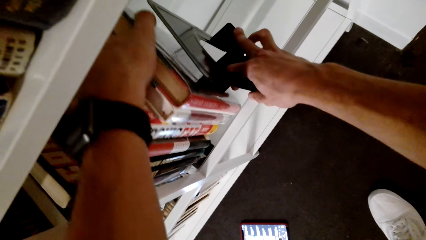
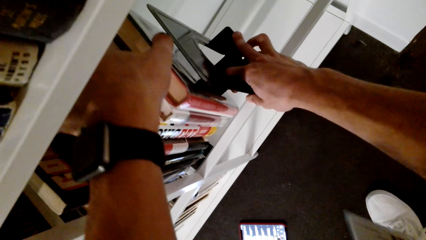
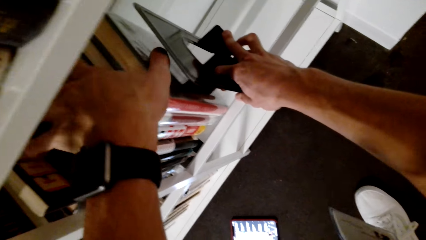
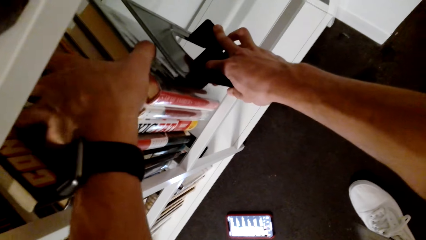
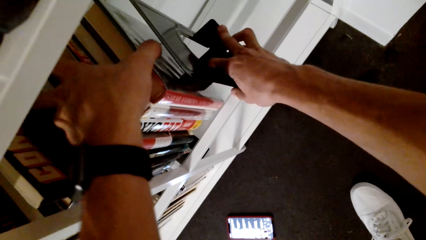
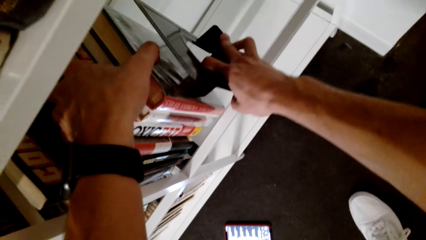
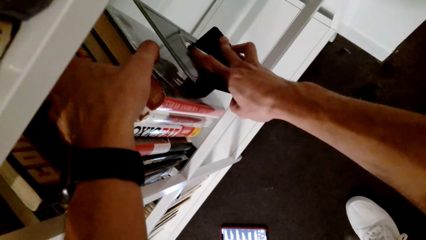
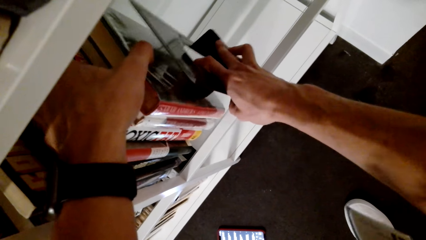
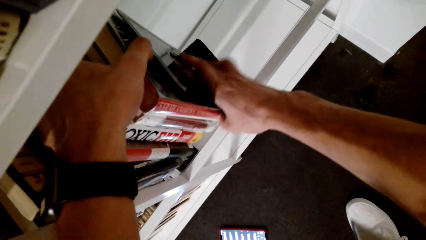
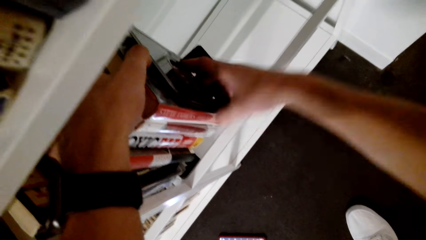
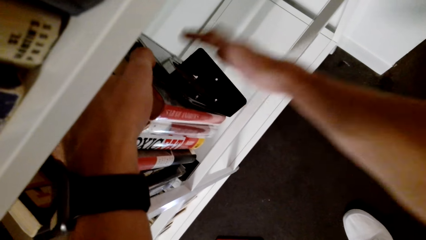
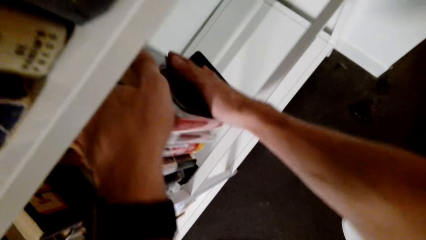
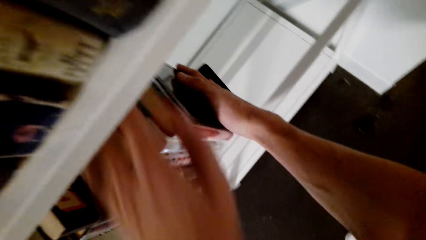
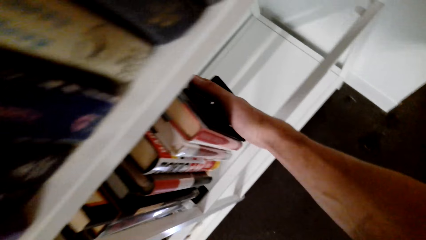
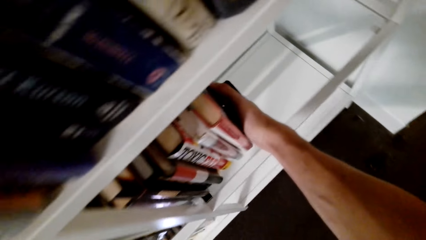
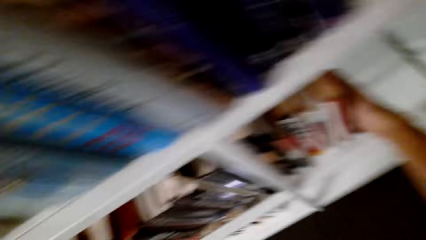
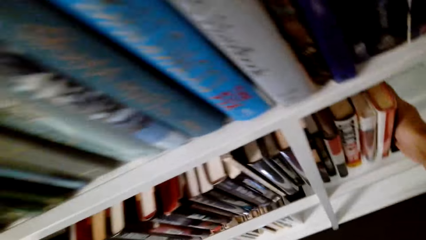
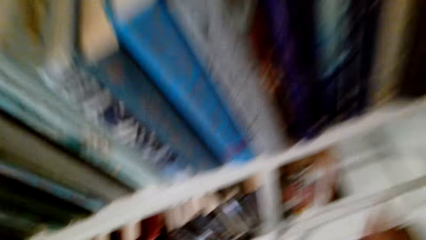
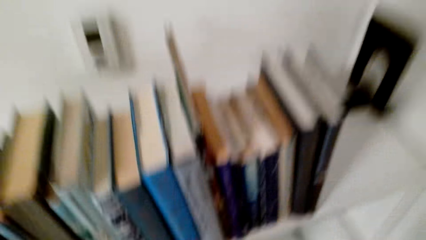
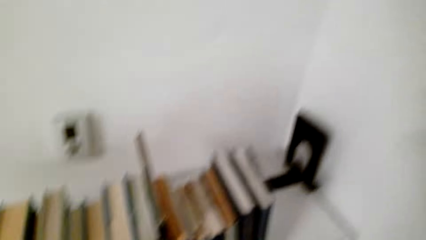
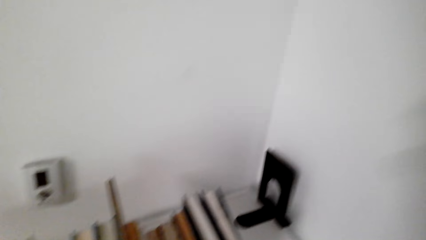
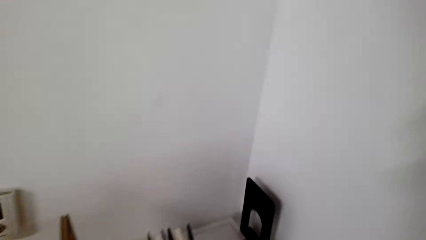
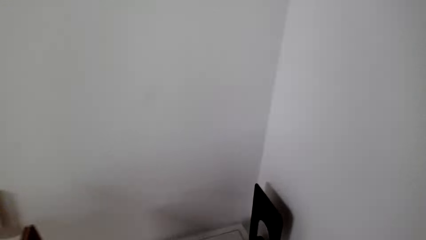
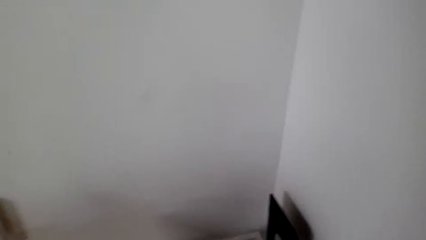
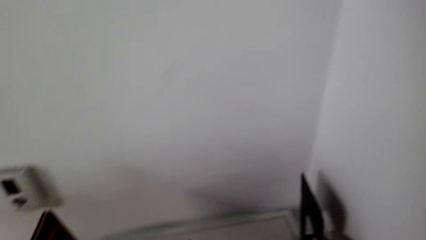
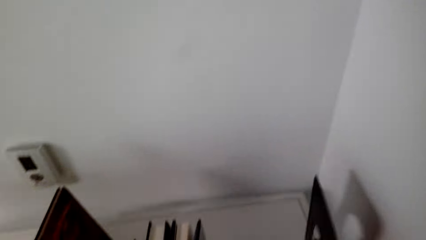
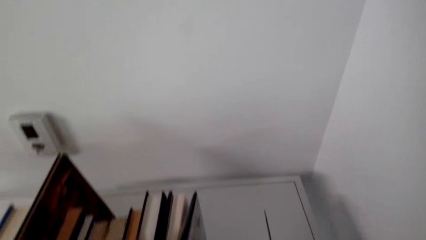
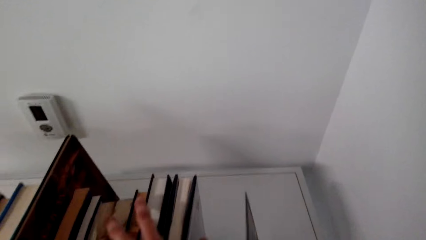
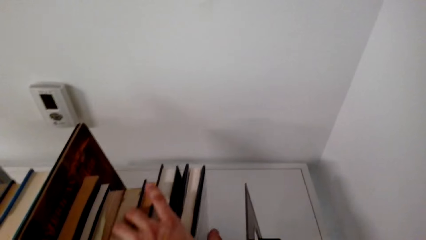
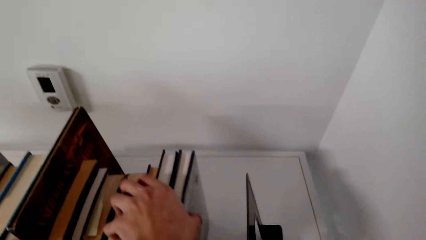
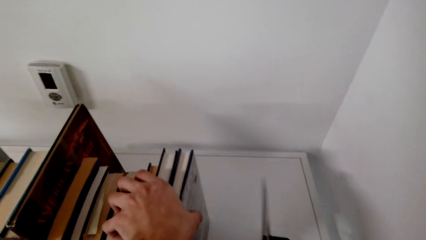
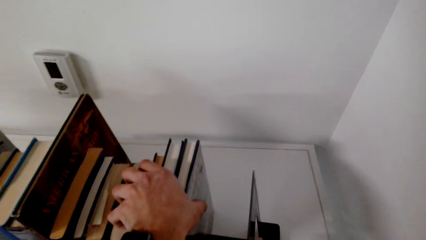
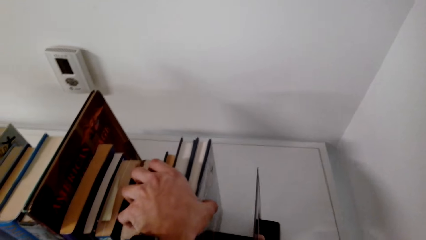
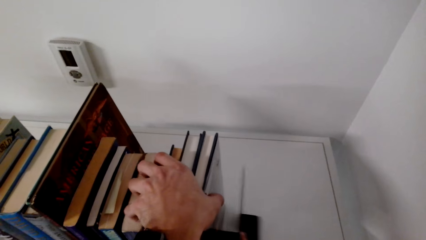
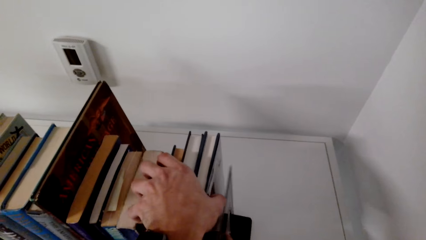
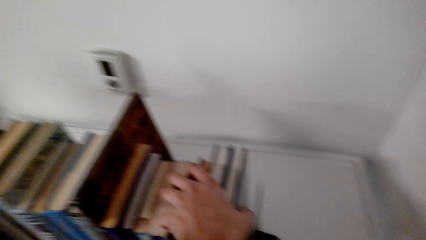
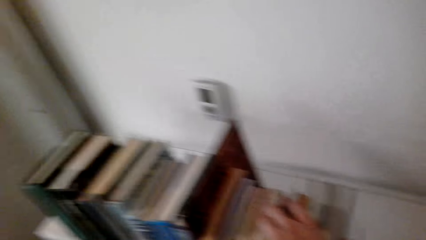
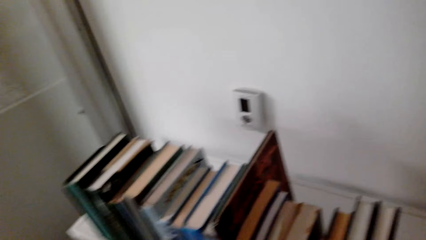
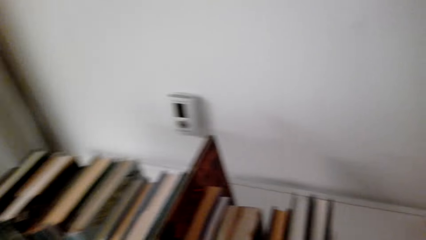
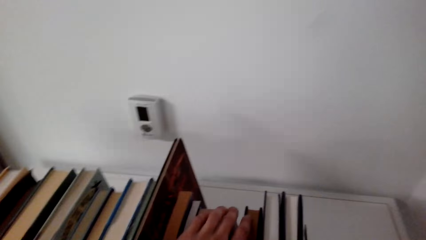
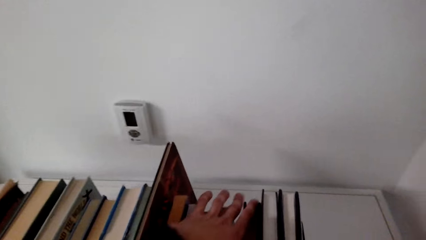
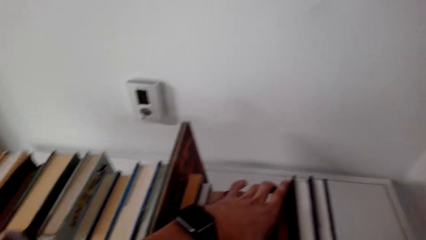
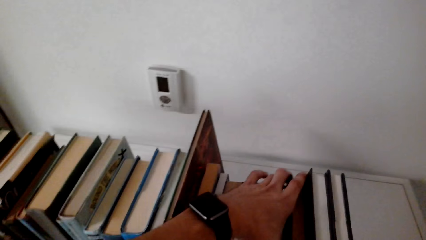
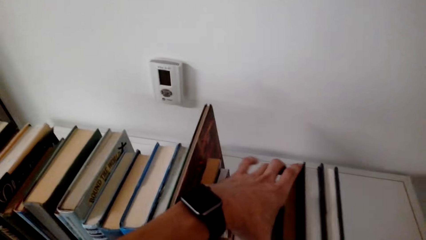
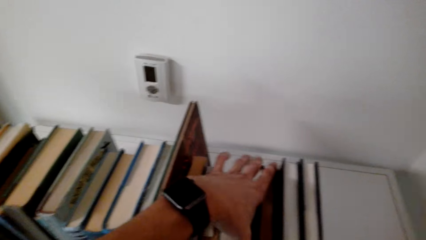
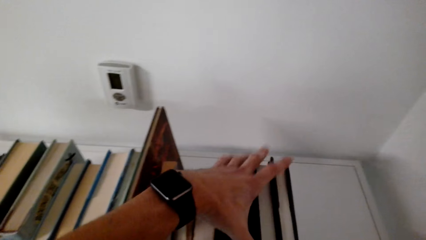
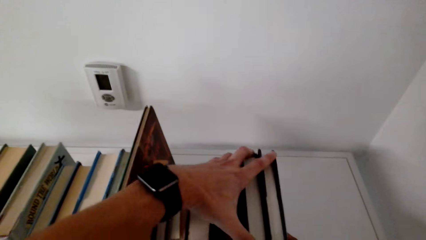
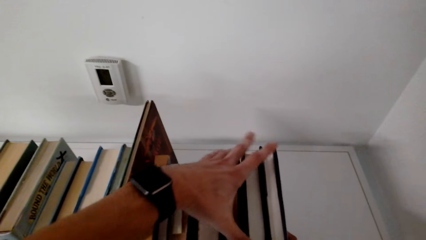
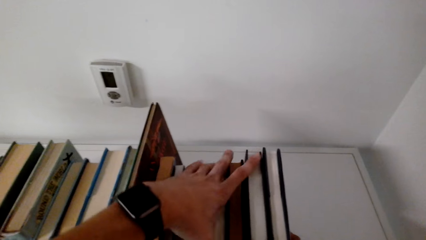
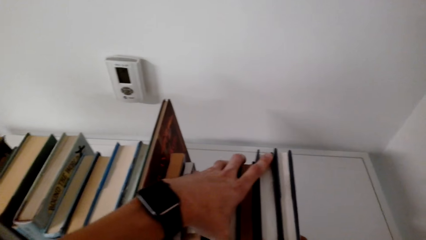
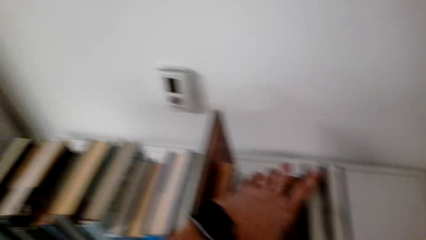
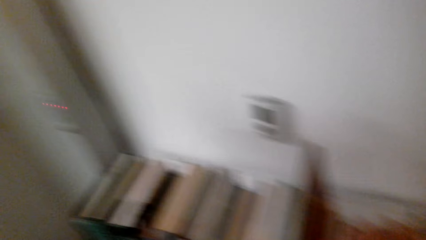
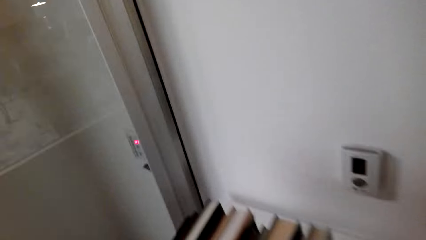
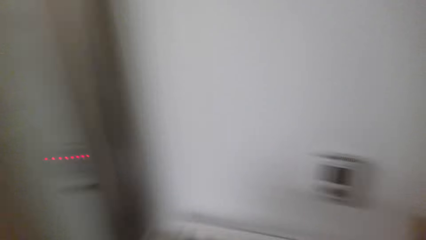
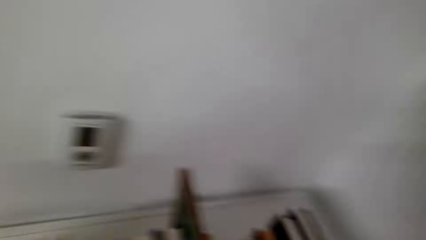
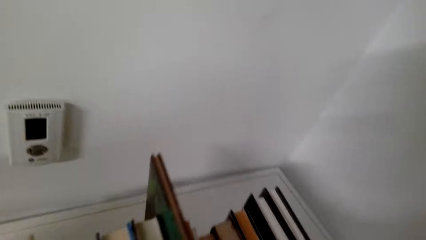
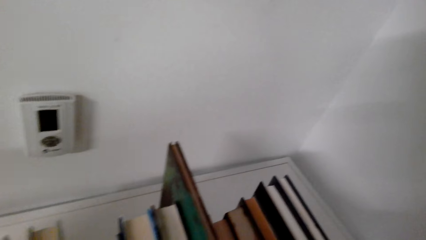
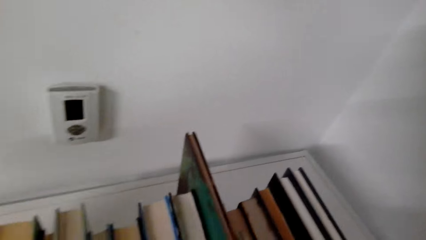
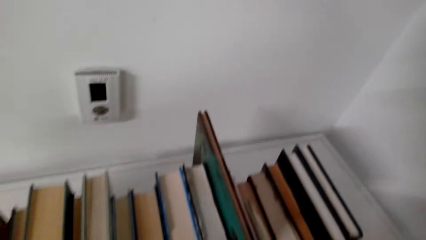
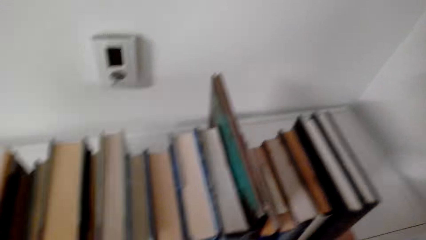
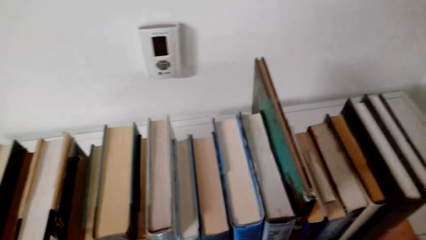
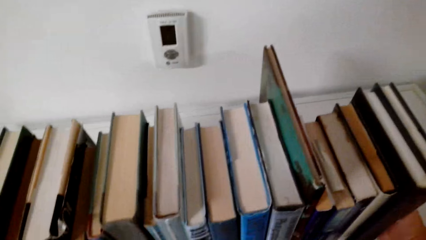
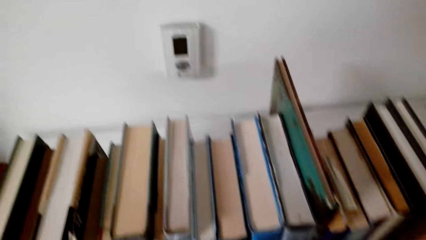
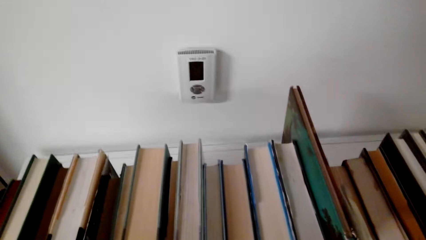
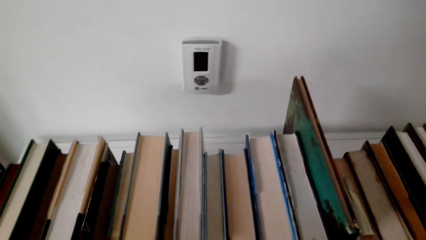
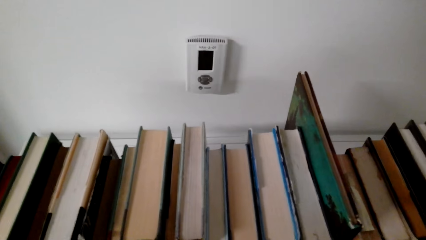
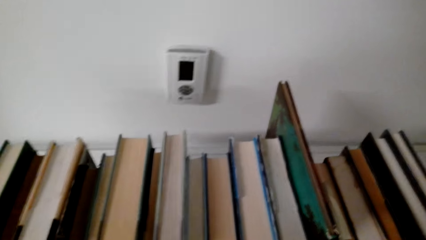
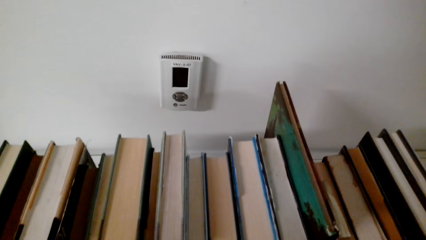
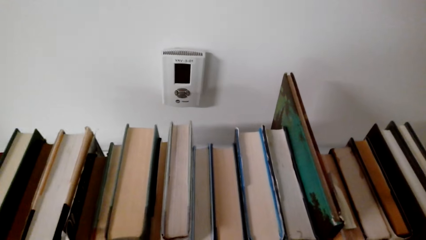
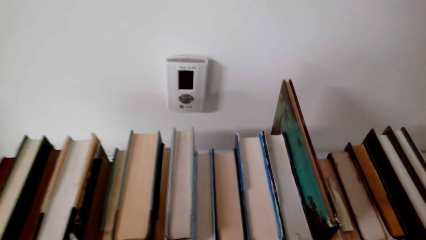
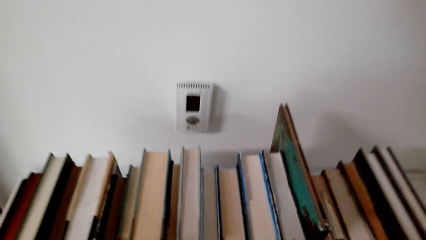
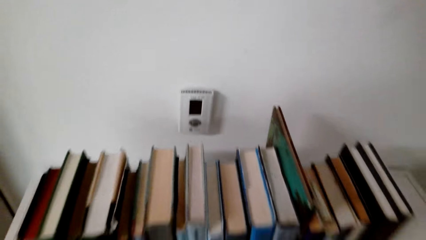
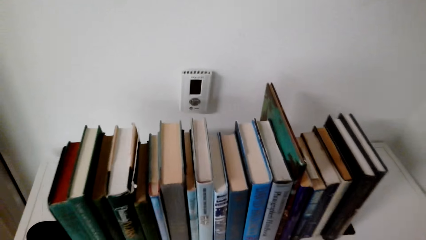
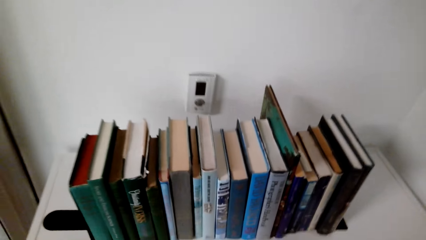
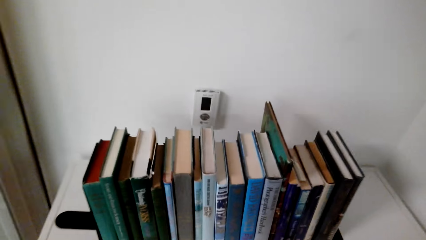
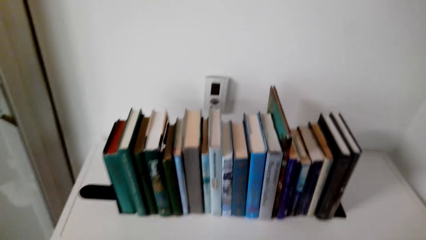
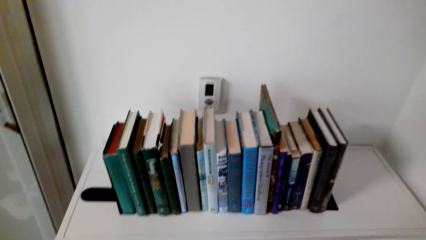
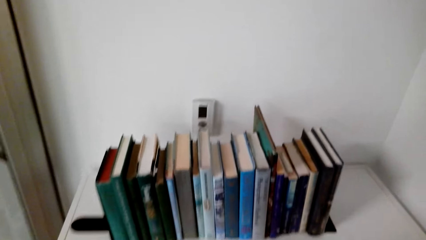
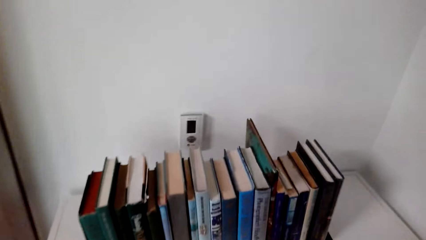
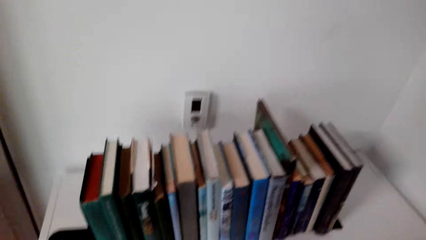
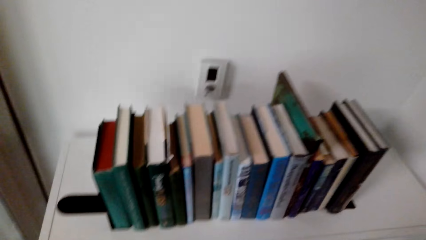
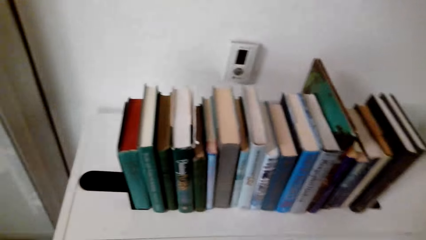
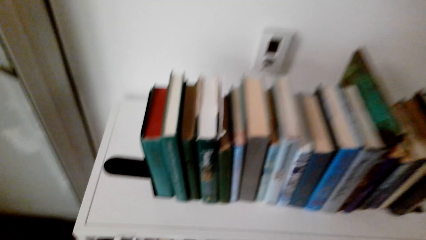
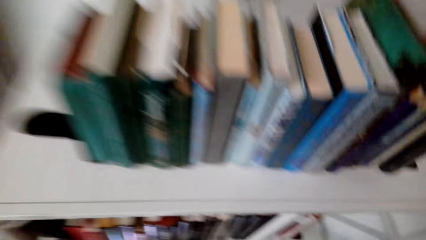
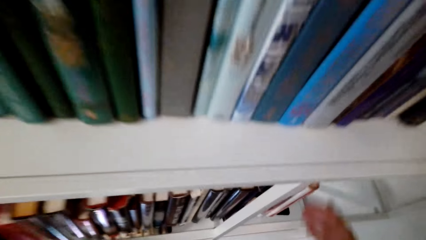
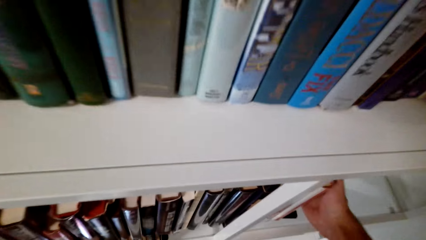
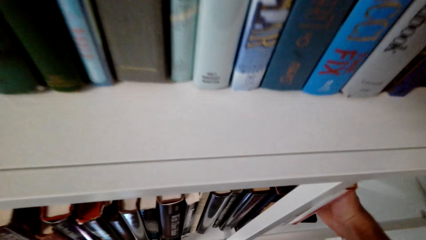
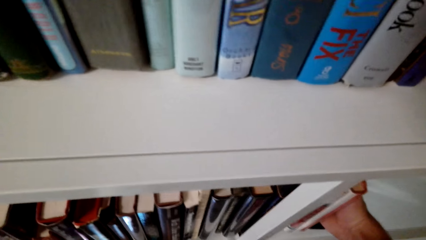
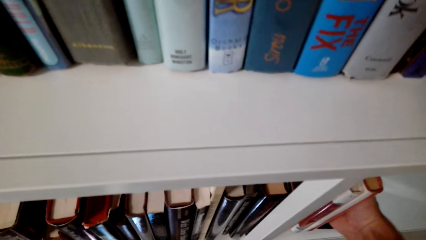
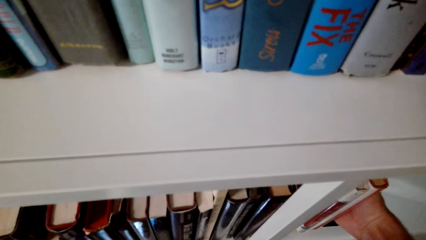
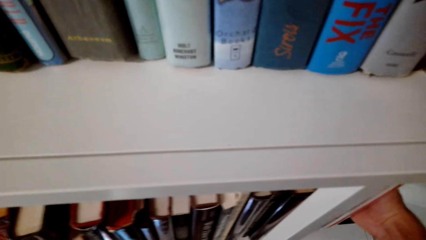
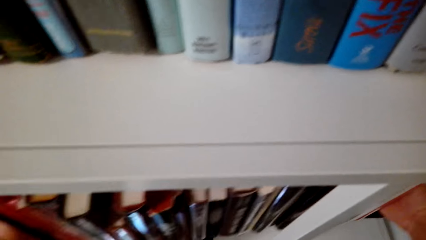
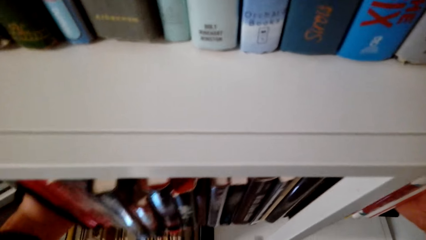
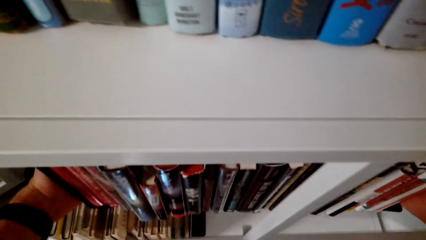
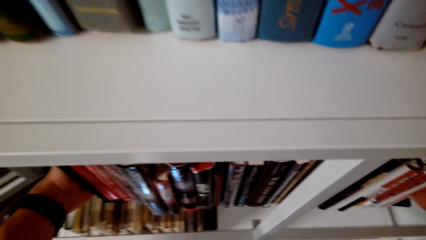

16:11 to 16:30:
The camera wearer fixes the book holder on the books. They stare at the books. They adjust the books.
